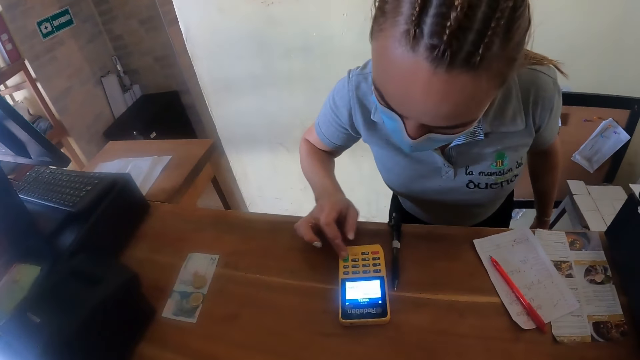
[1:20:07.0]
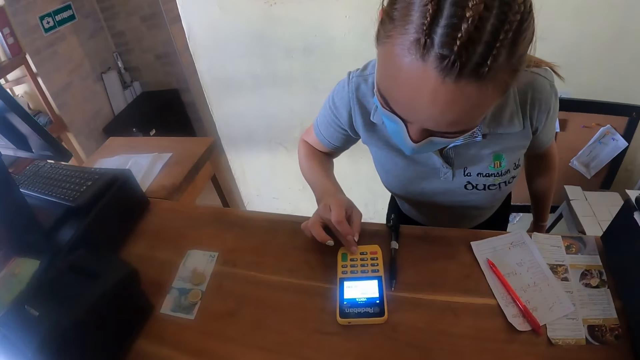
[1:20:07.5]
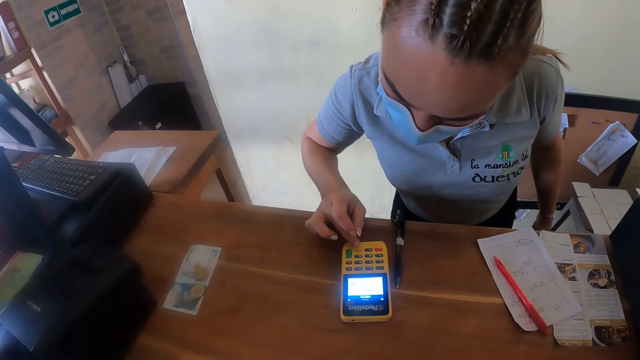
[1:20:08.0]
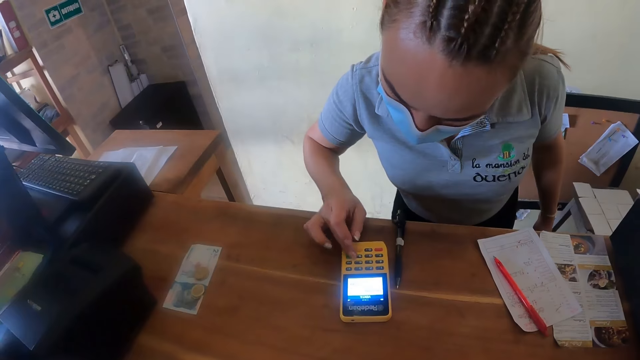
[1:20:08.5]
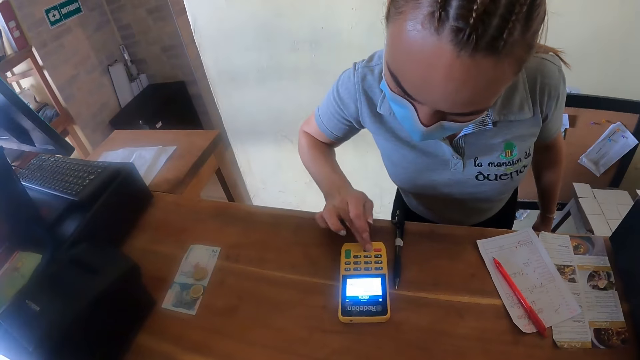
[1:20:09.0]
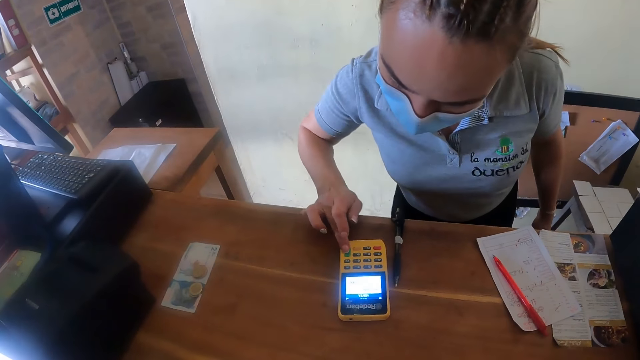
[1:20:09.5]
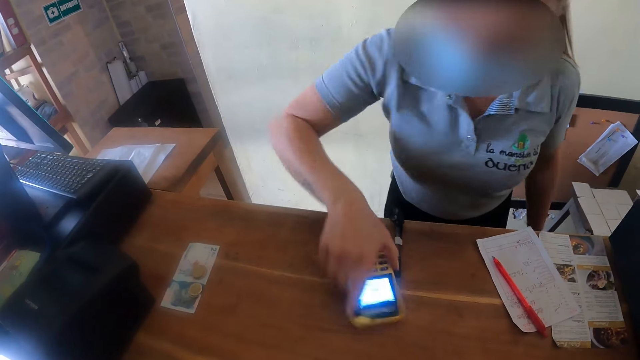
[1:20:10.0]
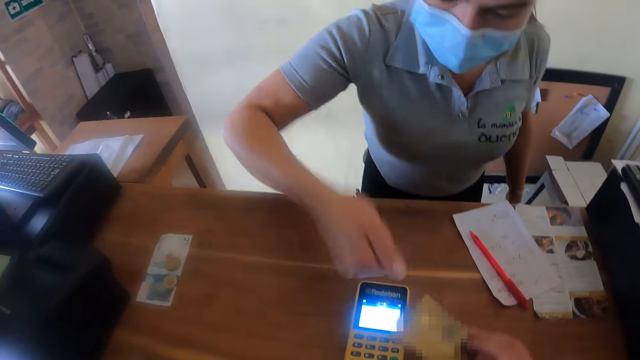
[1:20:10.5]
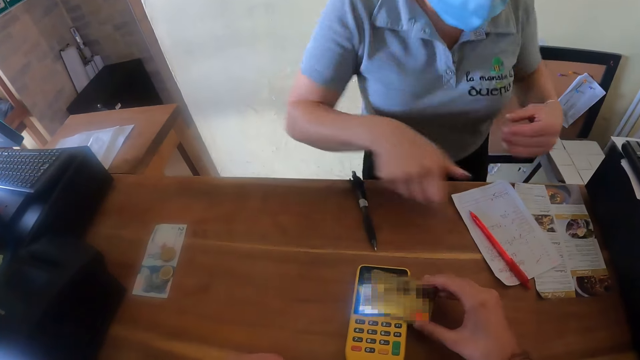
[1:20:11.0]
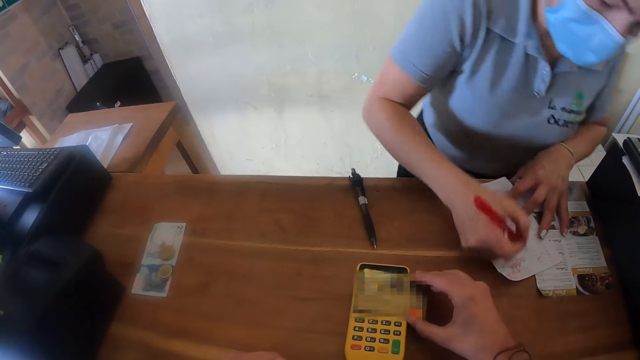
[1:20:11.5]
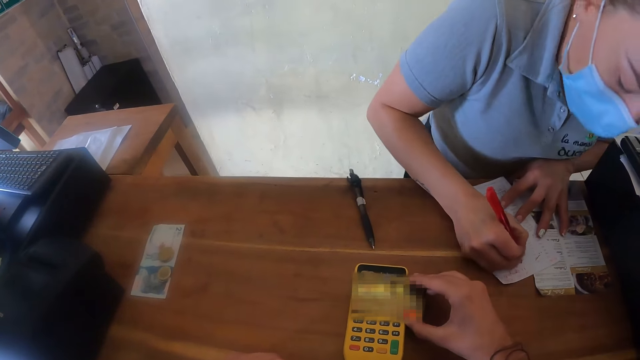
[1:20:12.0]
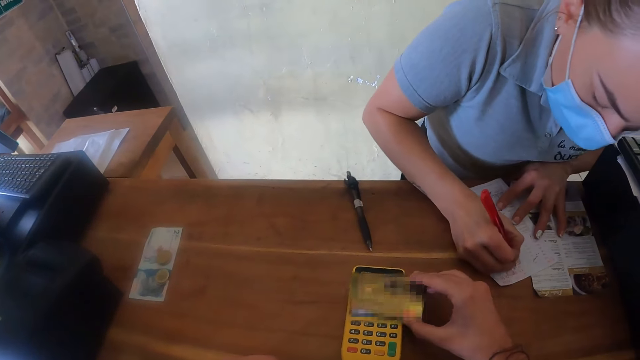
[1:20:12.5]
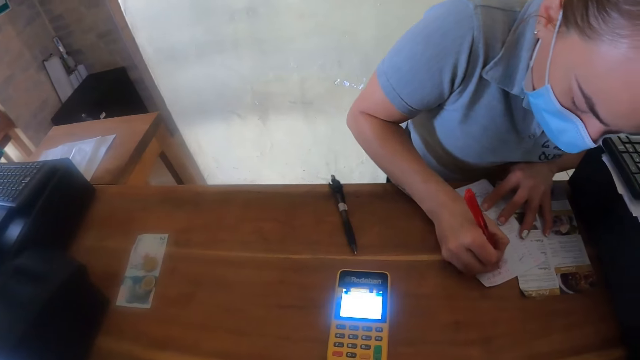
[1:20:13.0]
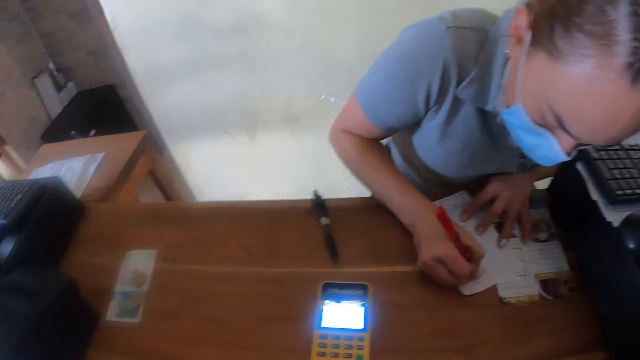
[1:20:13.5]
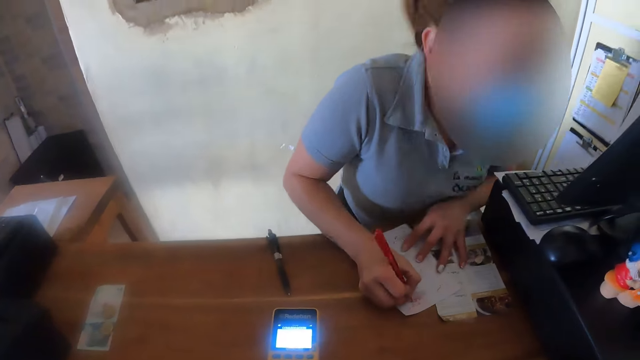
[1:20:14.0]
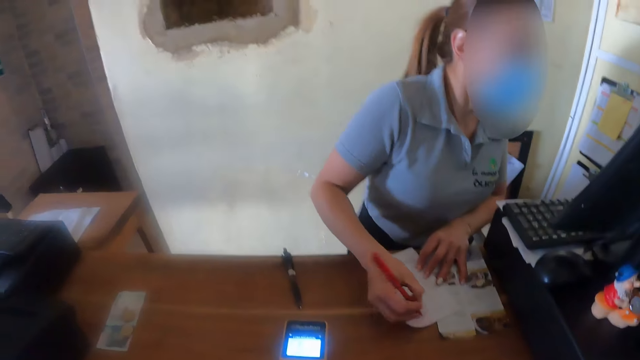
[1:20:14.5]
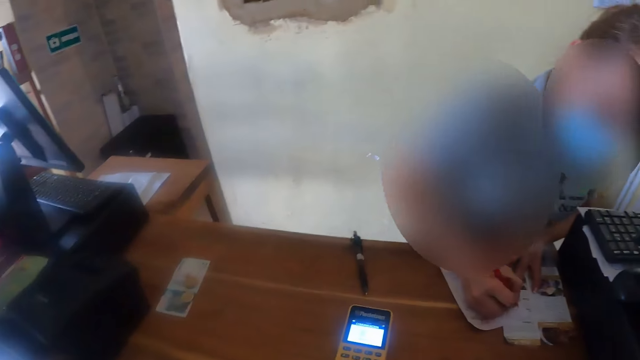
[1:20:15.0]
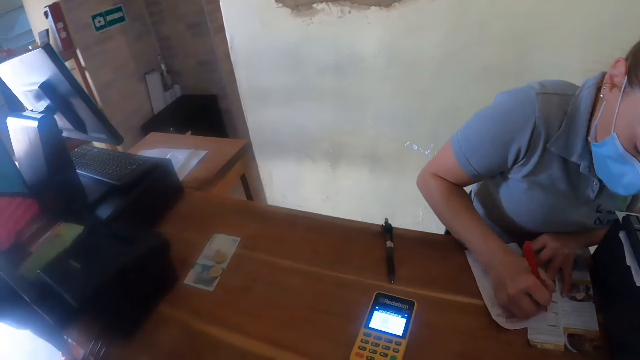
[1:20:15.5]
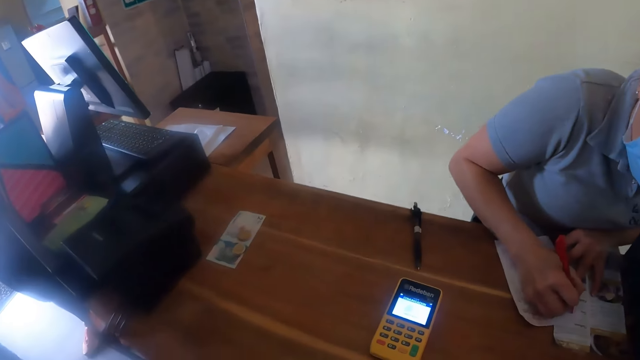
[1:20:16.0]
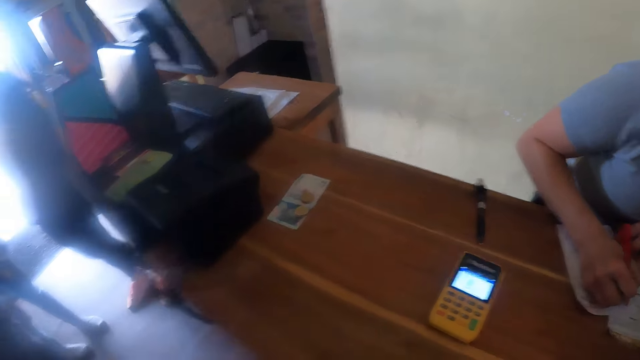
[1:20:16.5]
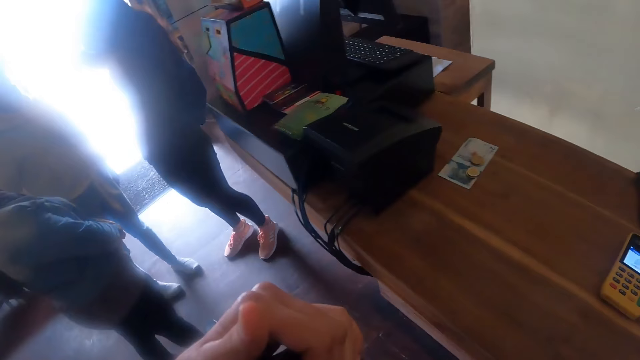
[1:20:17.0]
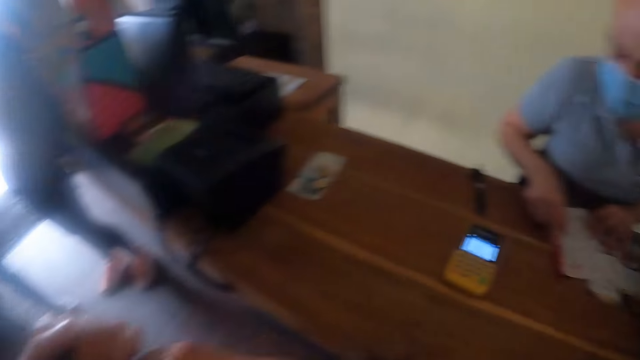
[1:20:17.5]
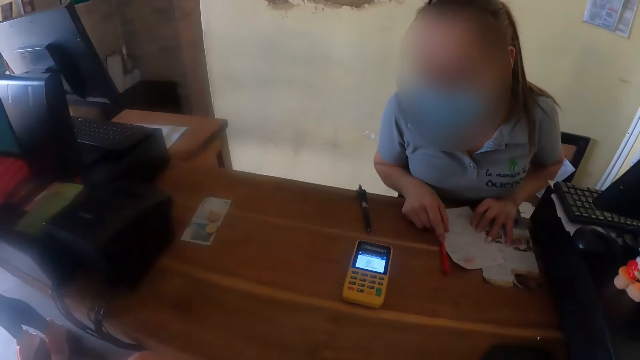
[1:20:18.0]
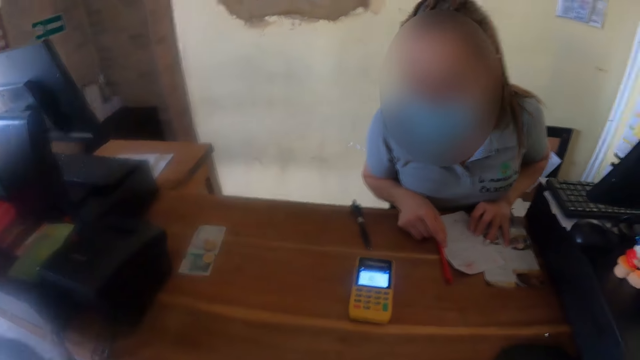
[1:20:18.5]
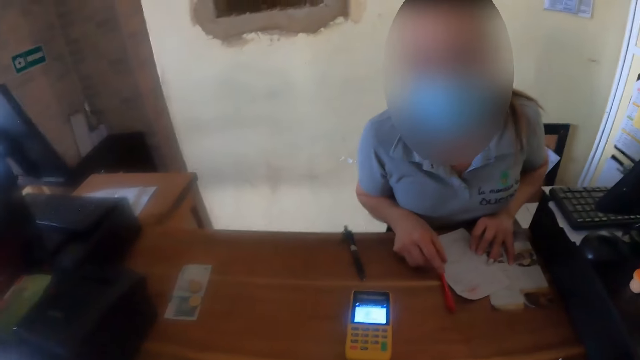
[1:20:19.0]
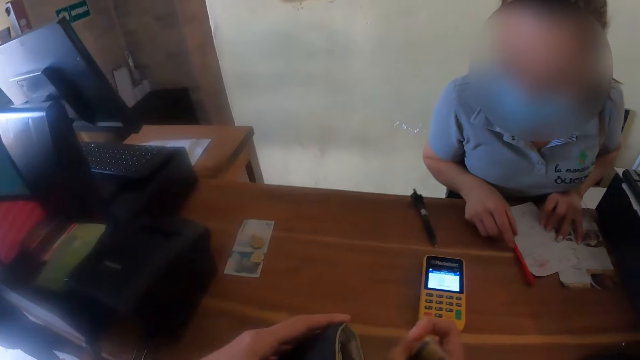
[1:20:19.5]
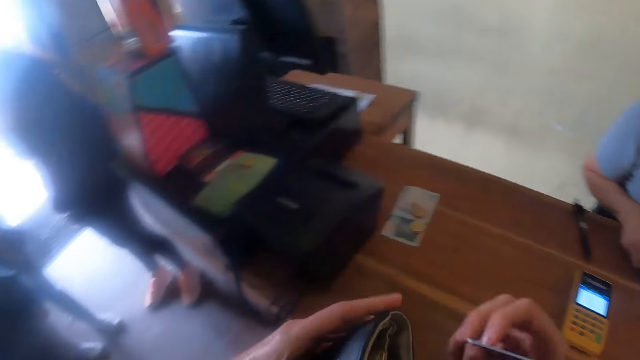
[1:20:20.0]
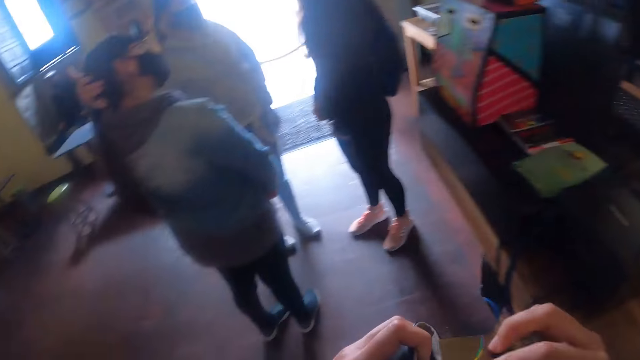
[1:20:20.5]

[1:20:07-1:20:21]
The camera wearer interacts with a receptionist. The receptionist gives the camera wearer the mini ATM machine. The camera wearer swipes the card. The receptionist picks up a pen. The camera wearer places the card on the mini ATM machine. The receptionist writes on a paper. The receptionist looks at the computer. The receptionist writes on the paper. The camera wearer looks around. They interact with the receptionist. The receptionist puts the pen down.

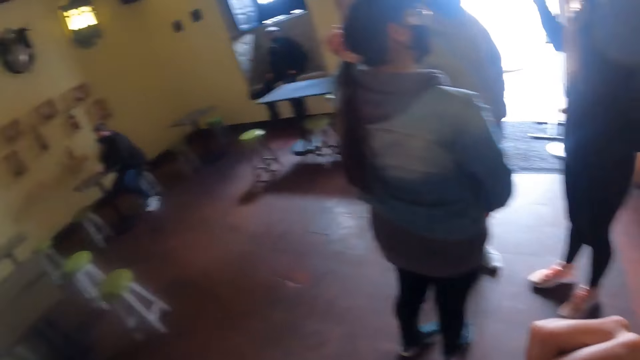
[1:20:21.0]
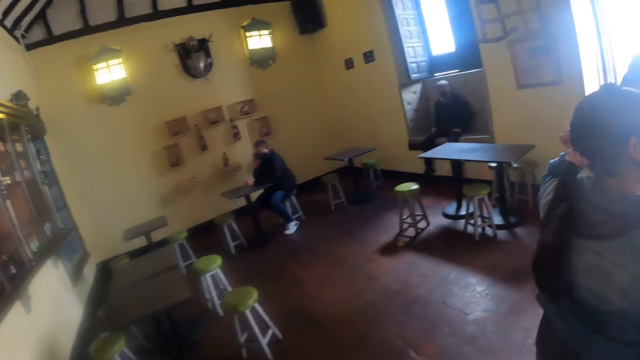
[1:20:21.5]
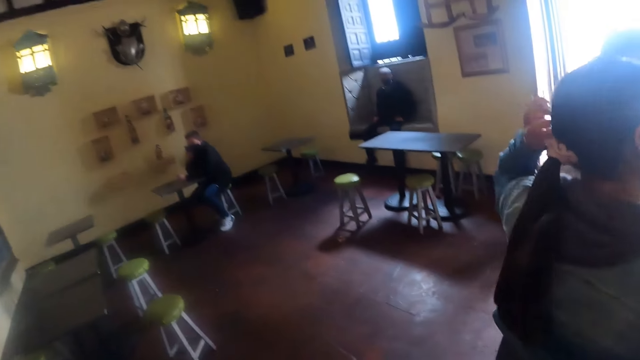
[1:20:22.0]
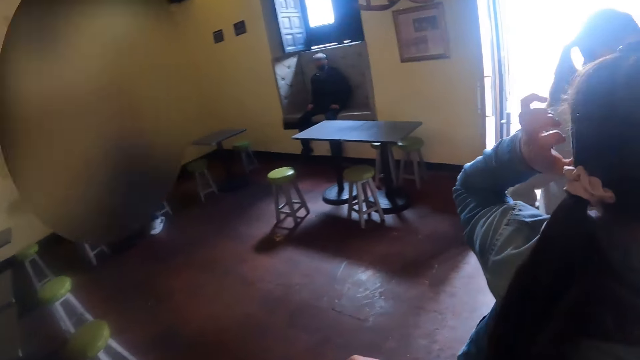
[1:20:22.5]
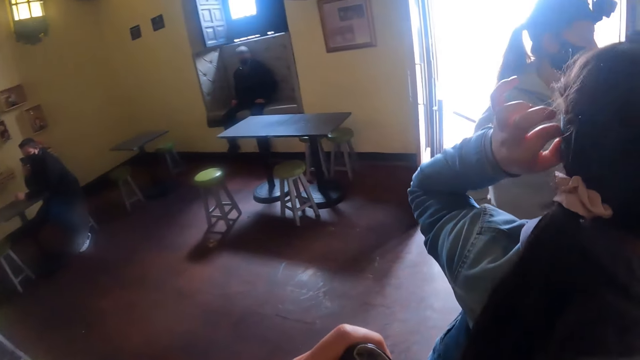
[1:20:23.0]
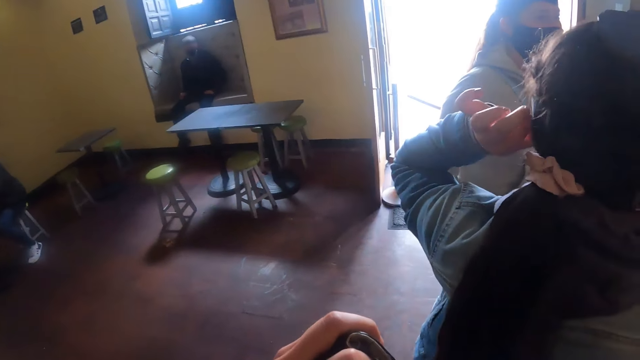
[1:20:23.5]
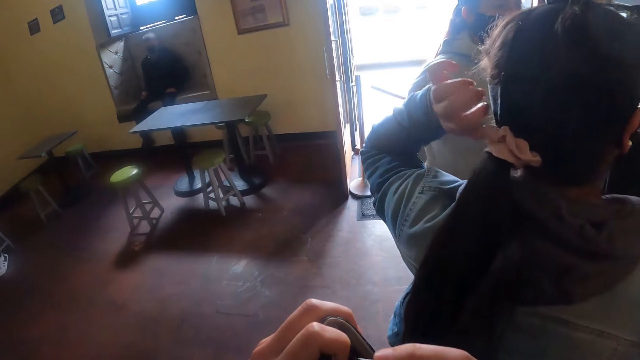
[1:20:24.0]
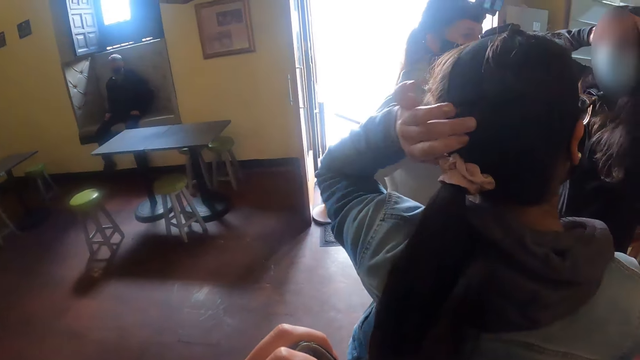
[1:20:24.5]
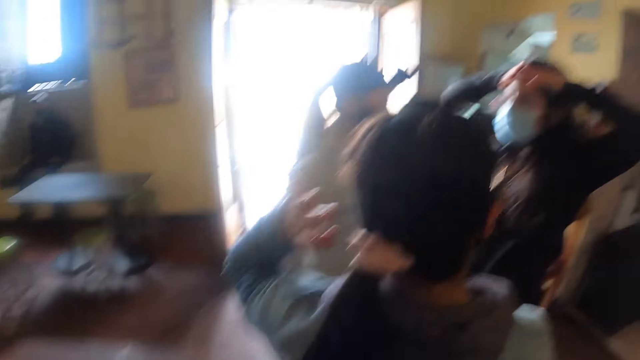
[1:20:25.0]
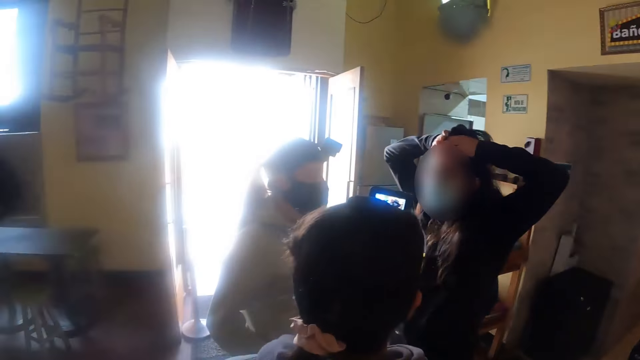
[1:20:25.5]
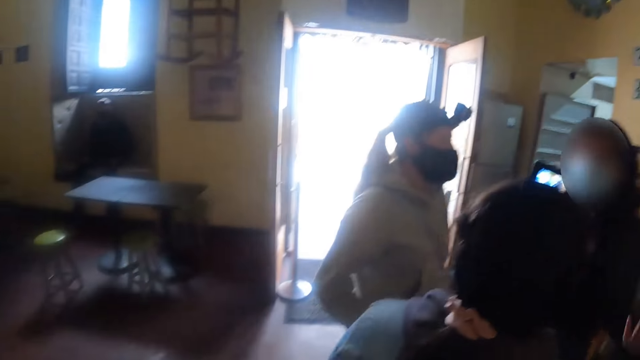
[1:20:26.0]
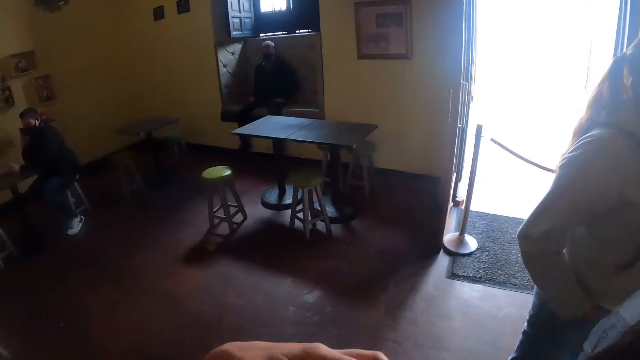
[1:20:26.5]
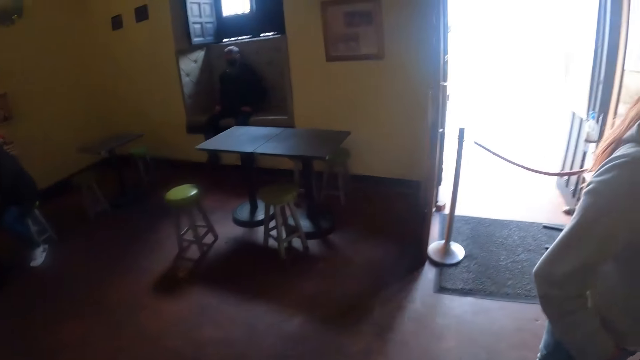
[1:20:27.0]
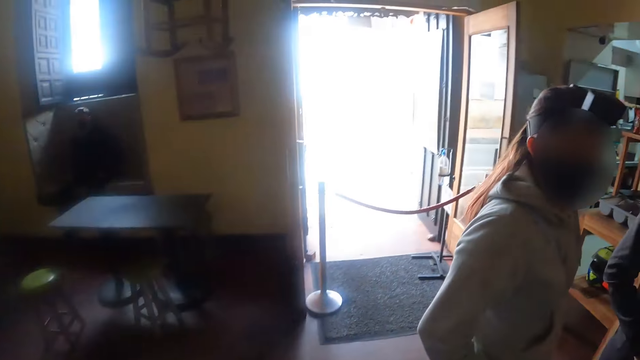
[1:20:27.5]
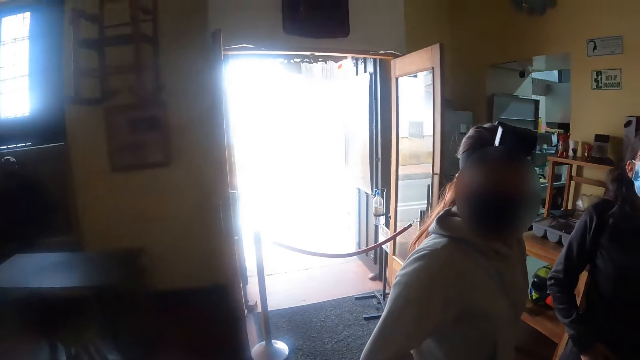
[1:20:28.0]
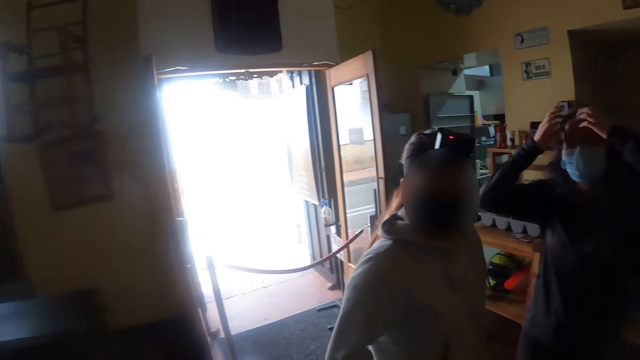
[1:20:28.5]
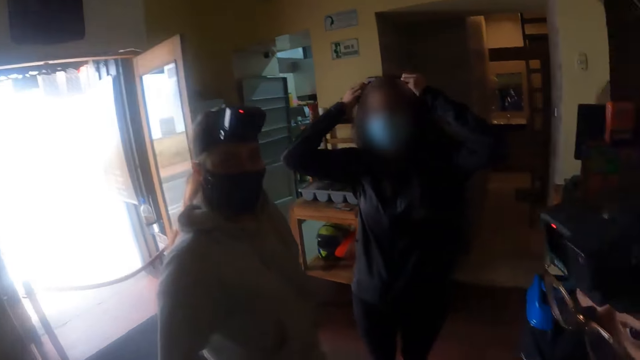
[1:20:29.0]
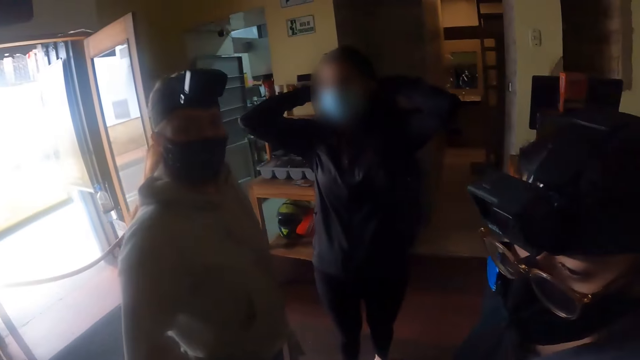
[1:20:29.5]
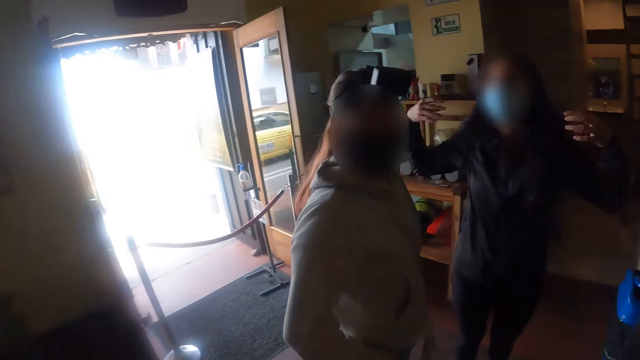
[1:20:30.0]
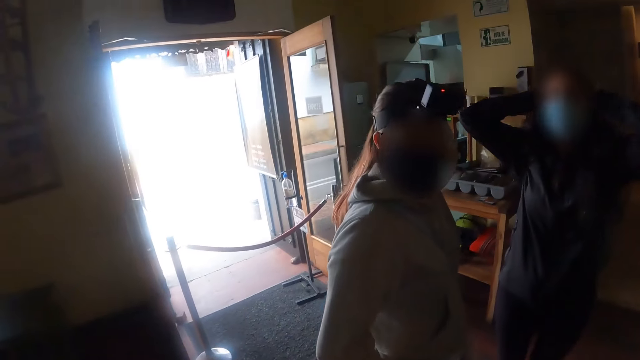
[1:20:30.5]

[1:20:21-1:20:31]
The camera wearer puts the card in the wallet. They look around. They walk around. They look around. They interact with a woman. They look around.
